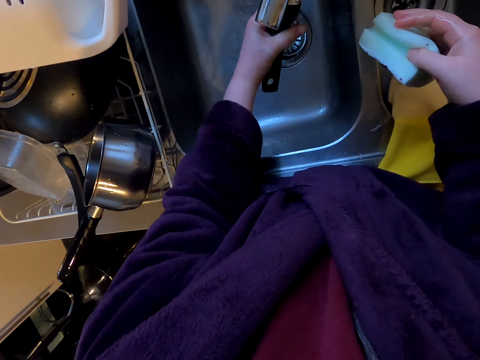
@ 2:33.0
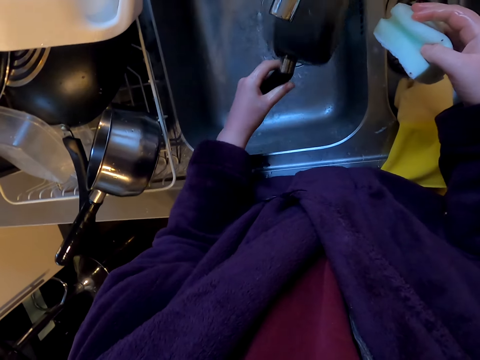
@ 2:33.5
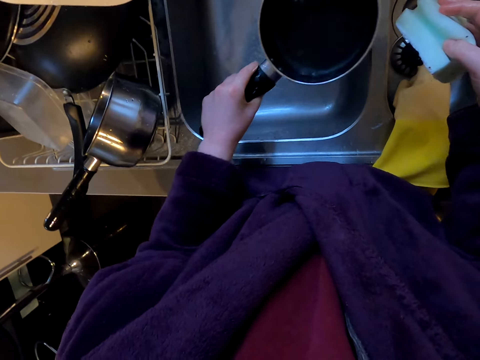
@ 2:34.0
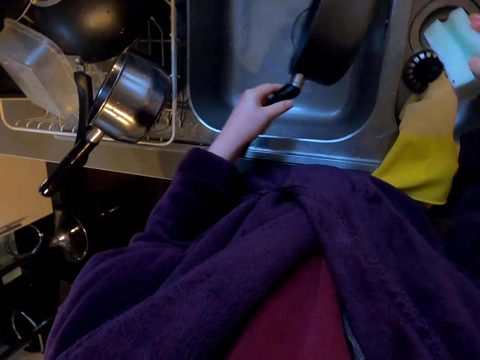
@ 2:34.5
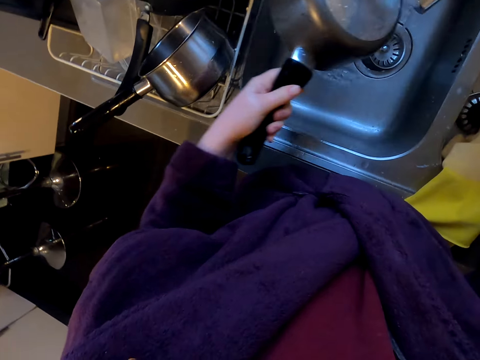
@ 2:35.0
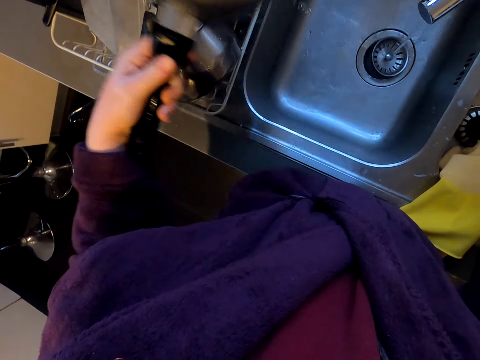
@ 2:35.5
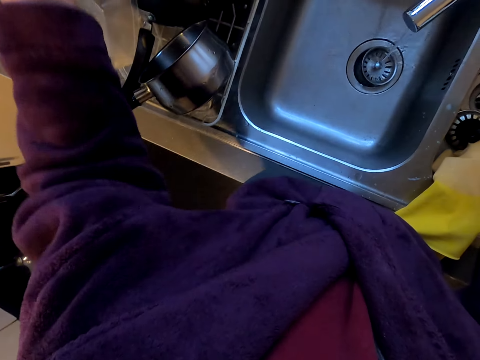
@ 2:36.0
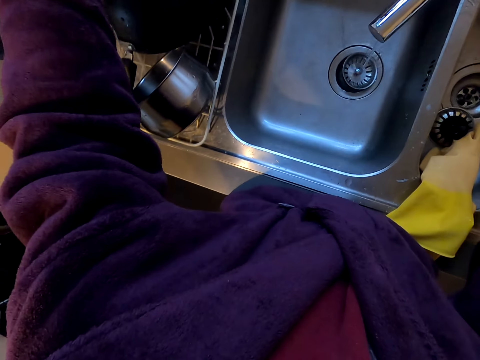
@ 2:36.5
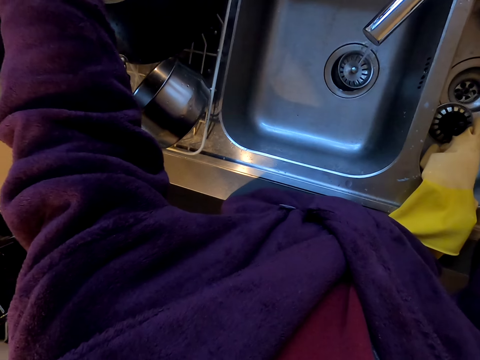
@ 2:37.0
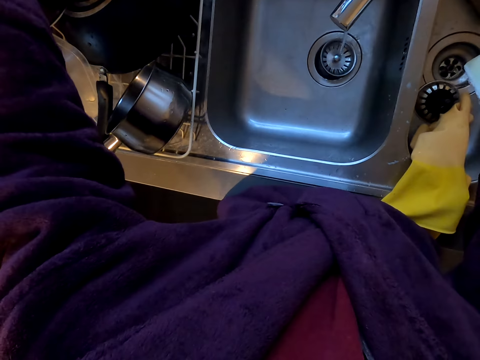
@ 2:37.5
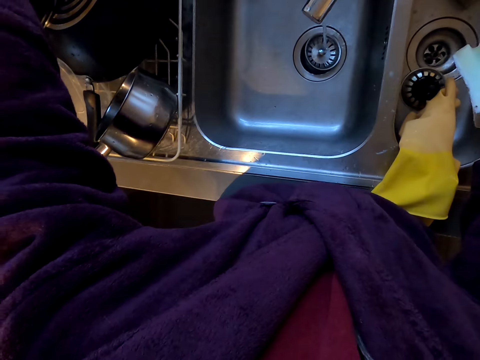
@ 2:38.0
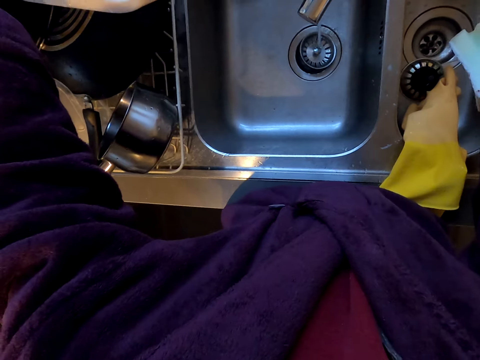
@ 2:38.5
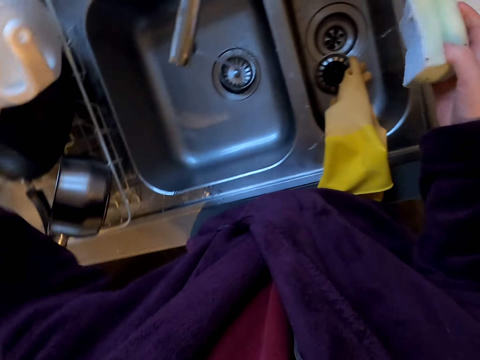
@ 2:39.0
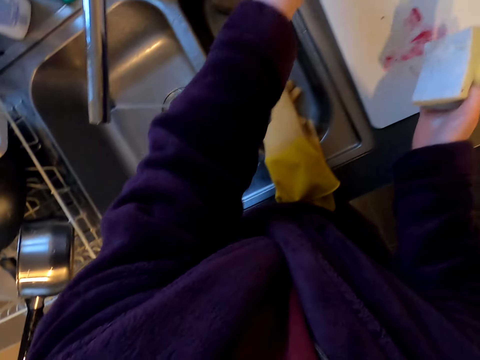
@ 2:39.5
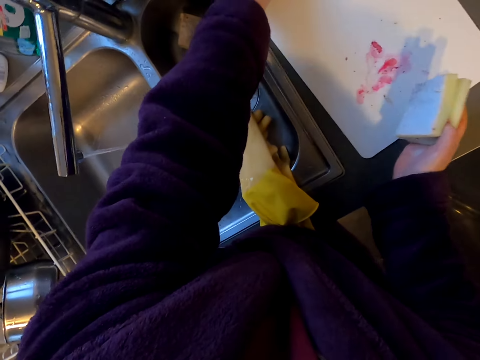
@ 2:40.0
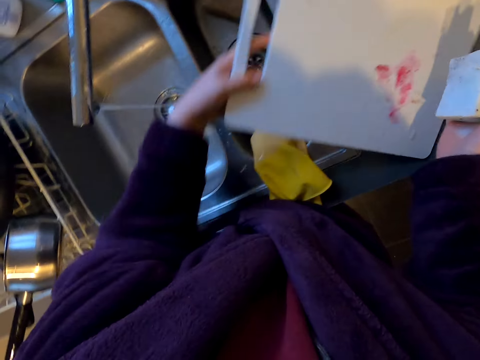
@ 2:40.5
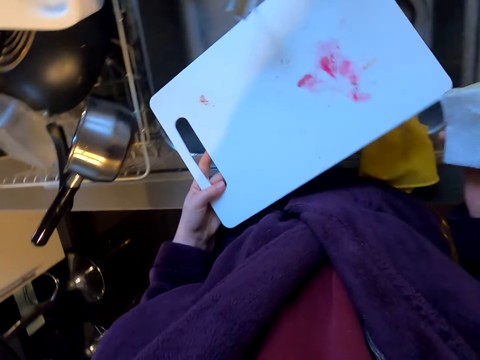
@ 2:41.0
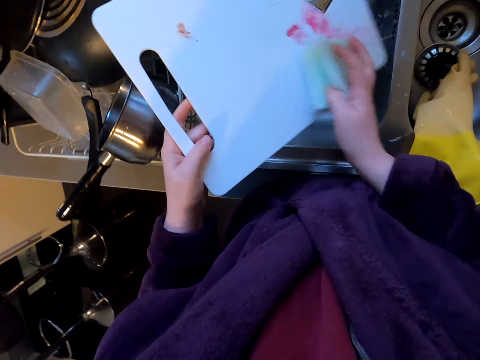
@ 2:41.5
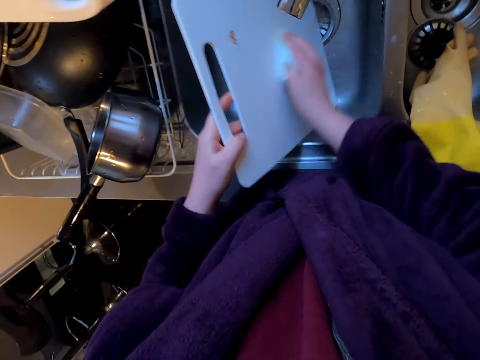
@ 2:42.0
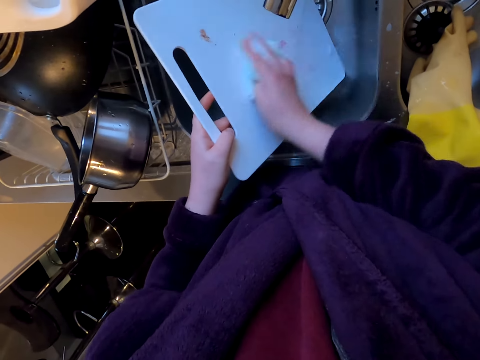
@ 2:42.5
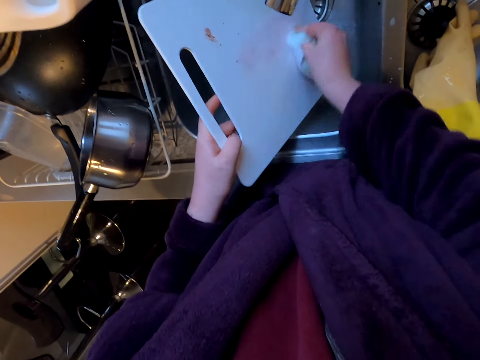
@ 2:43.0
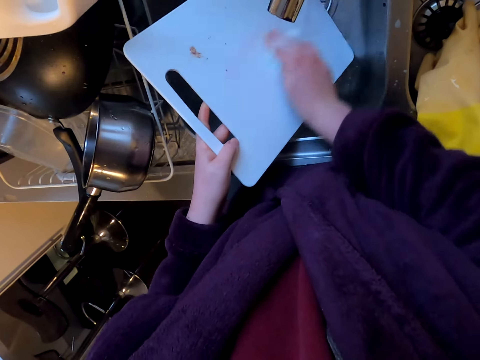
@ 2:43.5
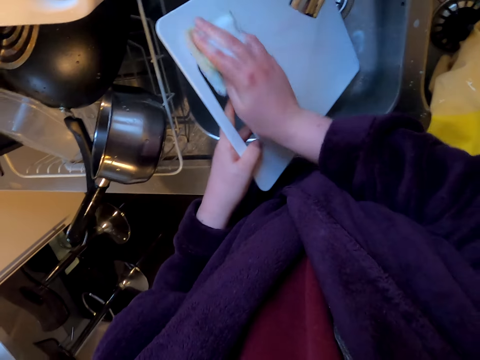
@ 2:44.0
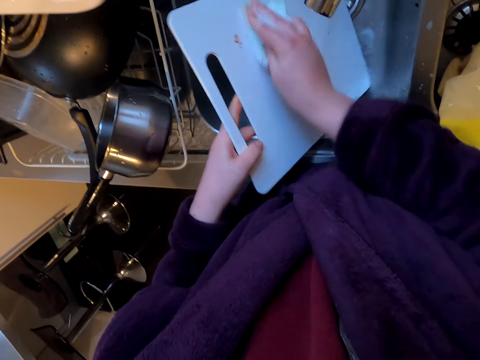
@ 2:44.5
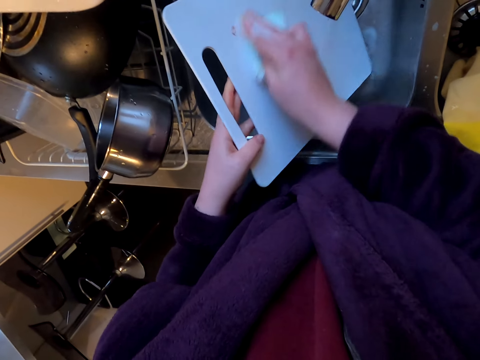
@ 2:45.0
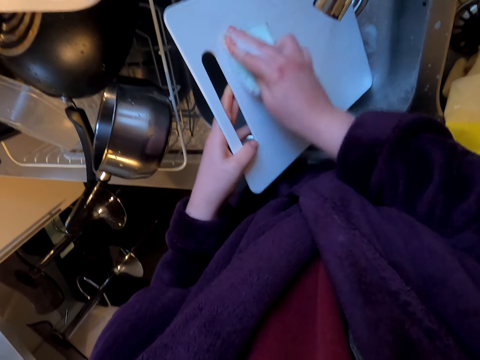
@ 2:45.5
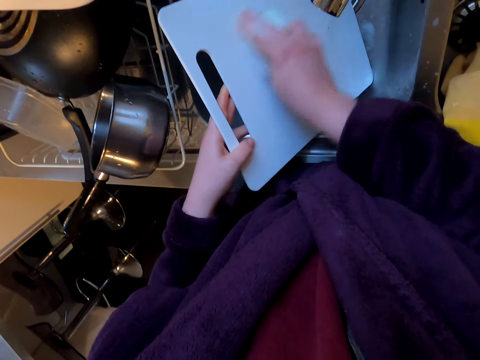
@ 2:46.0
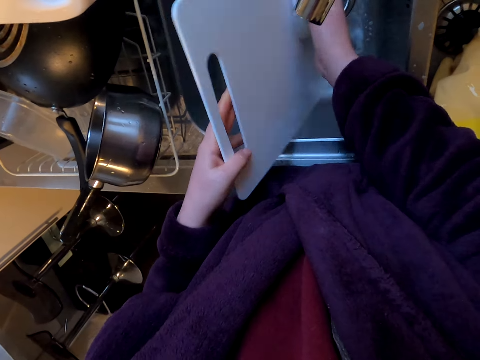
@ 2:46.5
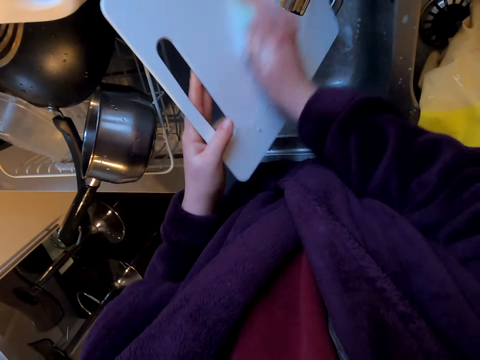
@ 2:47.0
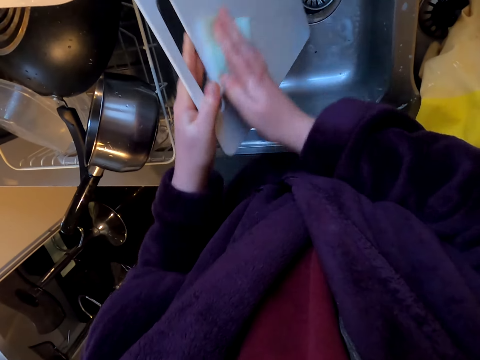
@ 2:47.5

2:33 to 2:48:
The camera wearer puts the utensils to the utensils rack. They pick the utensils and wash the utensils.

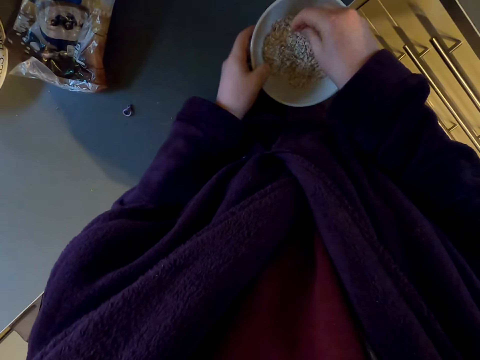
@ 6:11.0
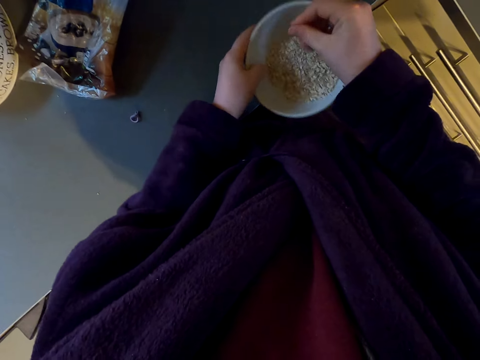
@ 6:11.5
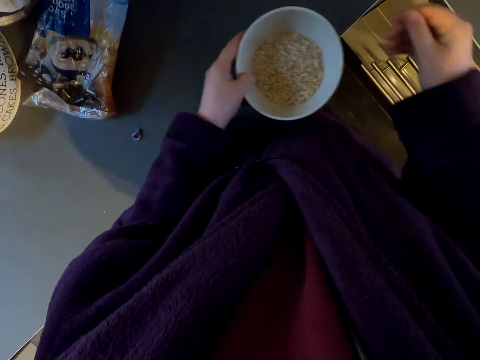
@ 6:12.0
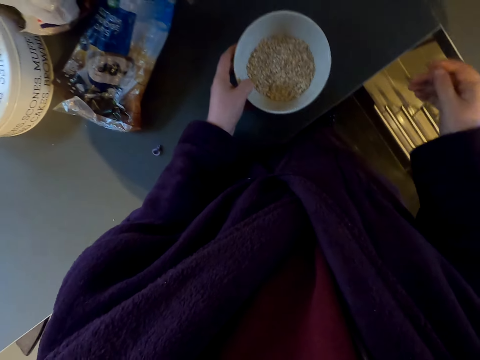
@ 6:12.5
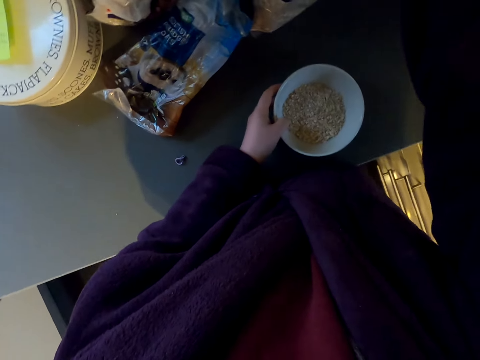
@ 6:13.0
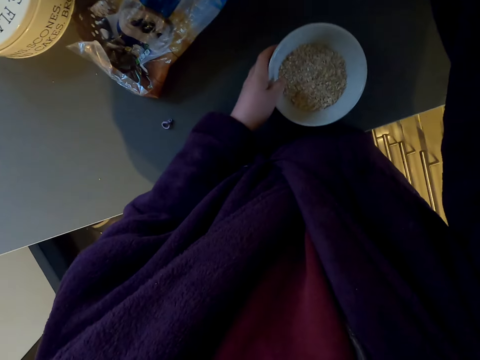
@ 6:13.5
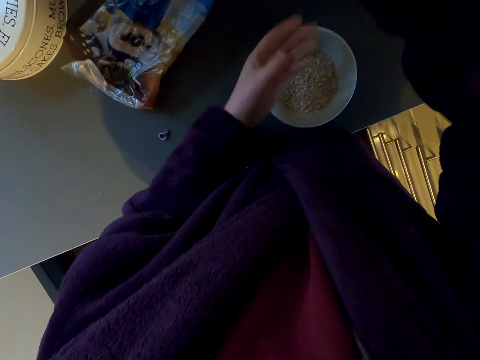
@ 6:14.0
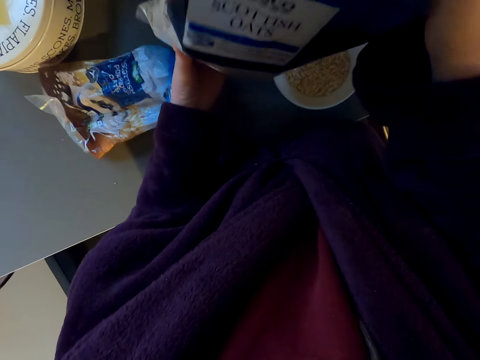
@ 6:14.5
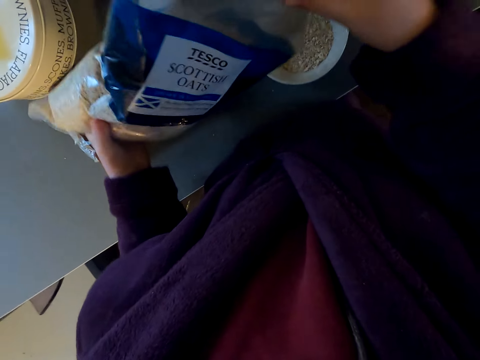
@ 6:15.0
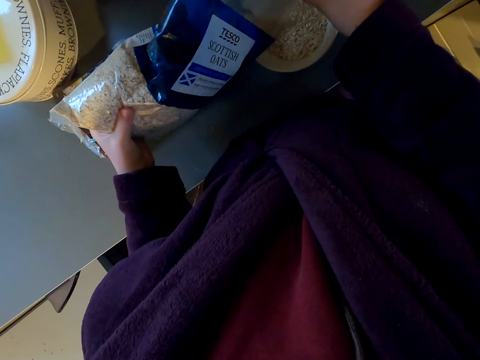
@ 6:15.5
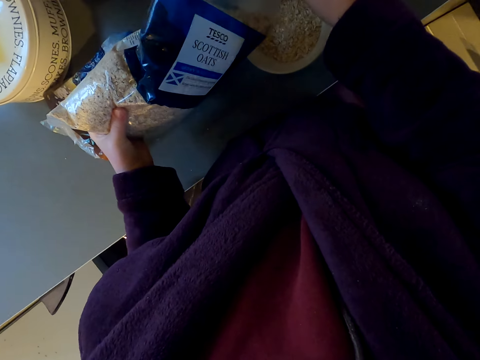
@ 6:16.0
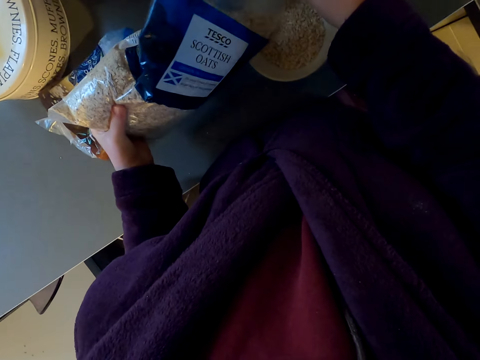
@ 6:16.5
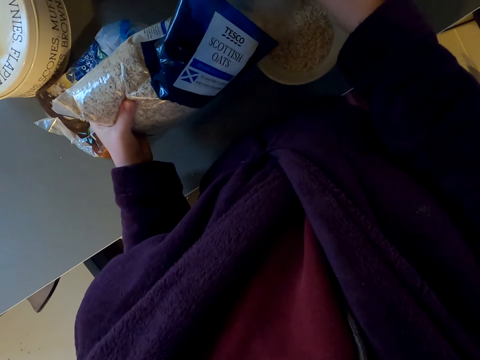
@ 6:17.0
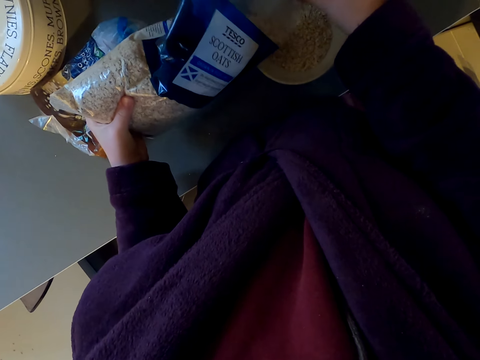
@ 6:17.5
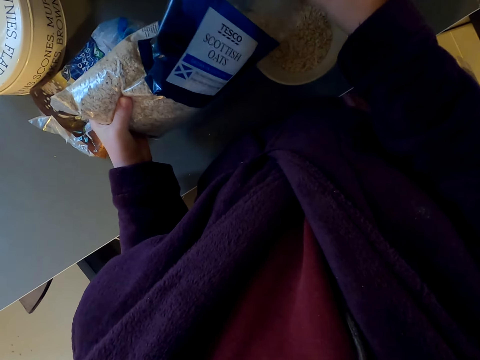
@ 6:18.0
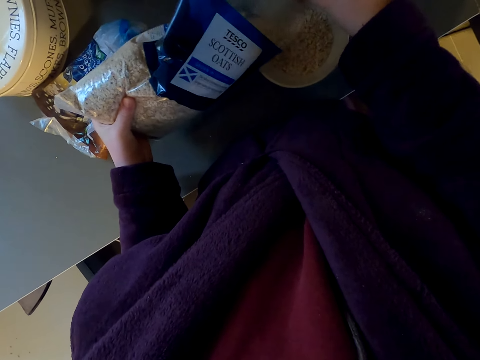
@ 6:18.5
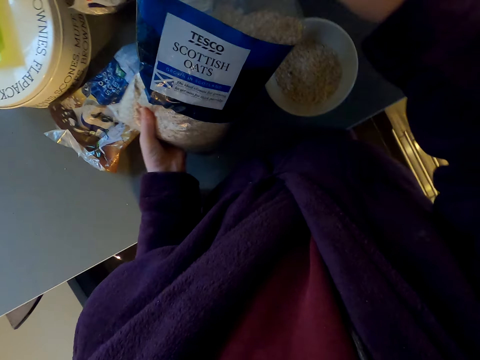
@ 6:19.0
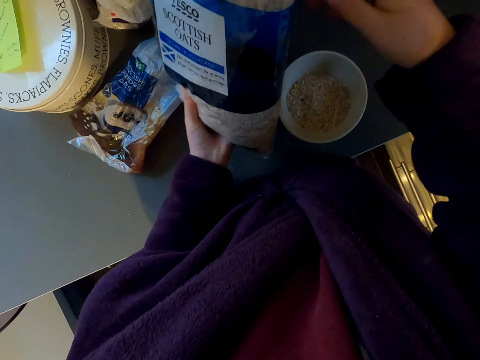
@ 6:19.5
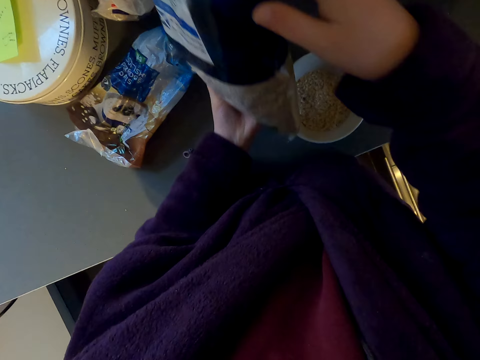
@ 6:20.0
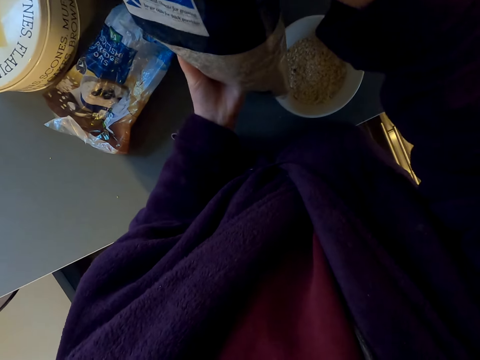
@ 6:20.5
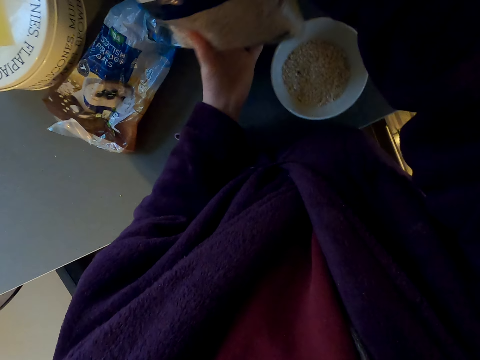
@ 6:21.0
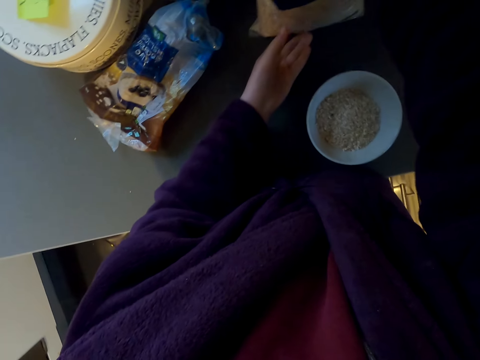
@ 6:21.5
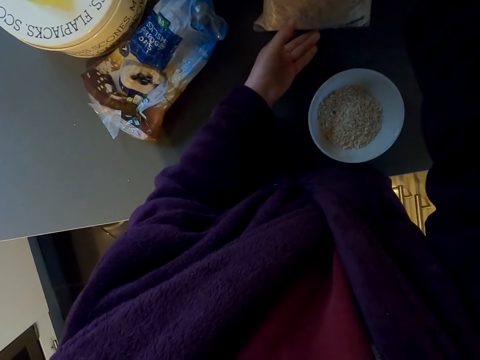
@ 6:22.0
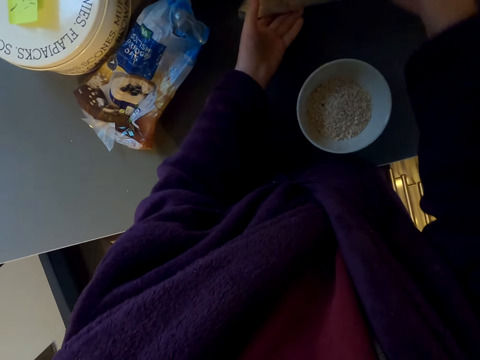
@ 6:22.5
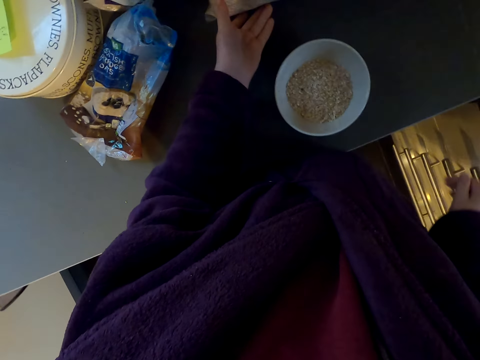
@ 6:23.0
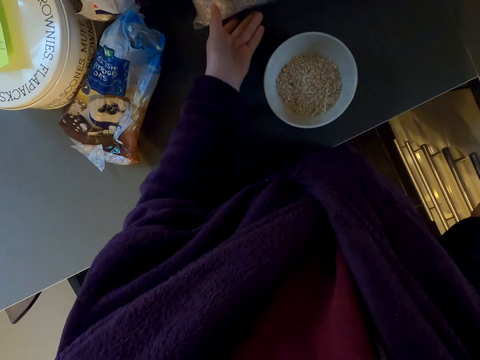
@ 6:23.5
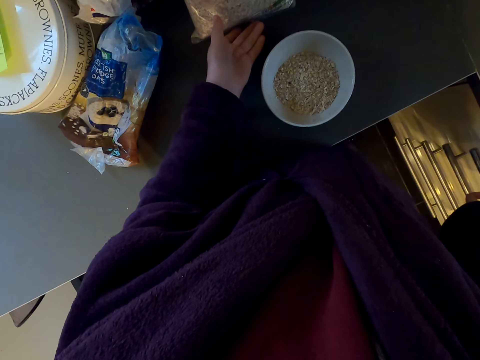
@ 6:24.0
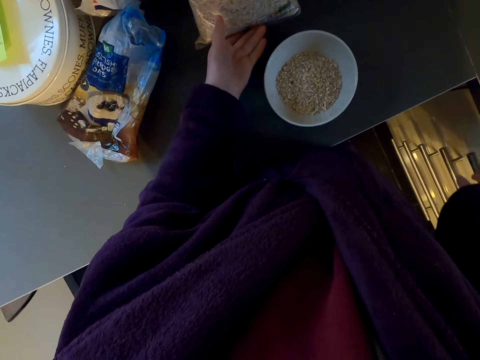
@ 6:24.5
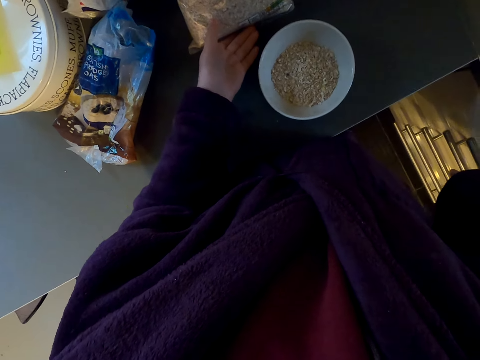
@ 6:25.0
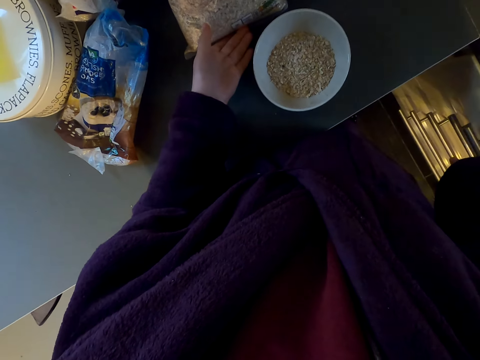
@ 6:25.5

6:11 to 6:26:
The camera wearer shakes the bowl. They put the bowl on the kitchen slab. They take the packet of ingredients. They pour more ingredients in the bowl. They hold the packet well. They put the packet of ingredients on the kitchen slab. They open a cabinet drawer.
